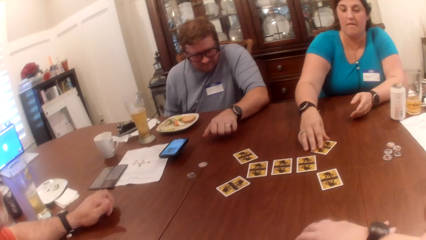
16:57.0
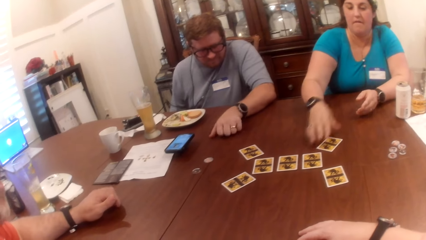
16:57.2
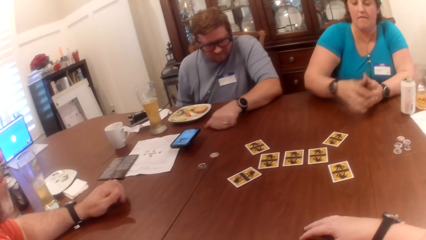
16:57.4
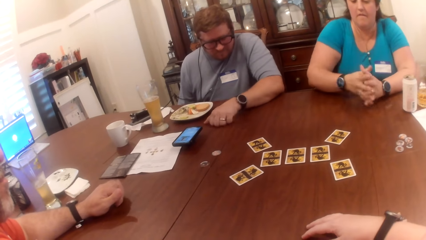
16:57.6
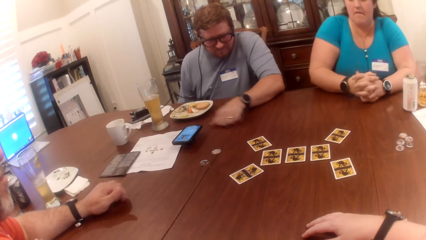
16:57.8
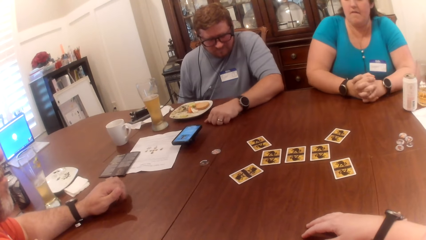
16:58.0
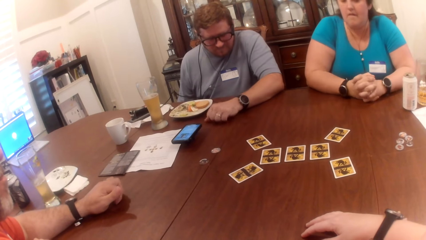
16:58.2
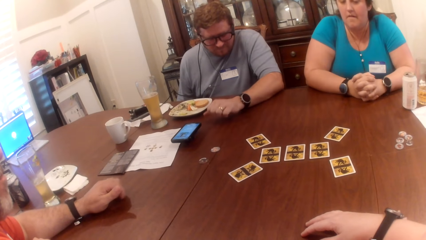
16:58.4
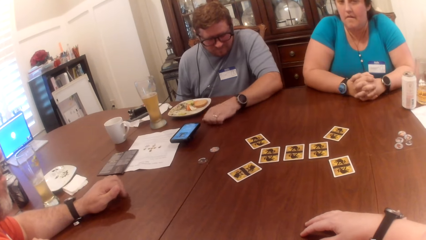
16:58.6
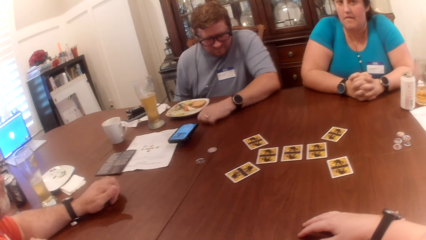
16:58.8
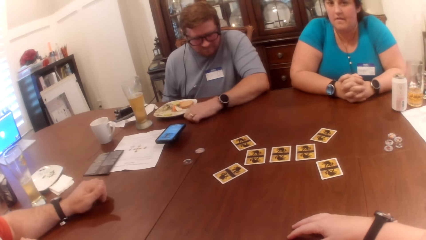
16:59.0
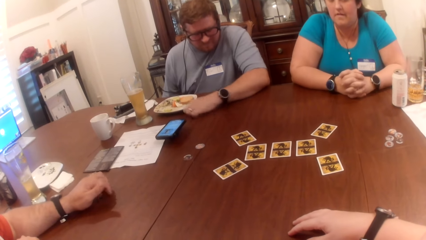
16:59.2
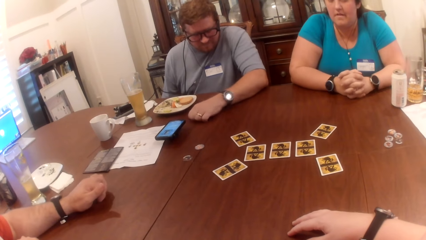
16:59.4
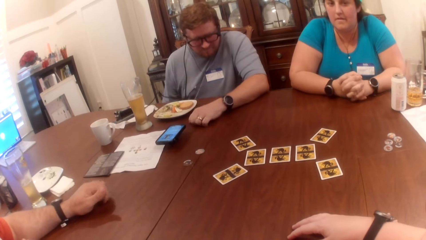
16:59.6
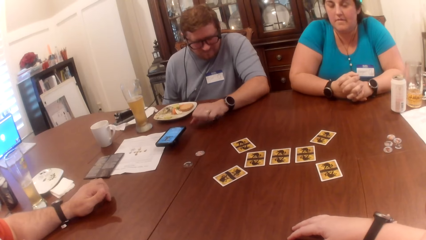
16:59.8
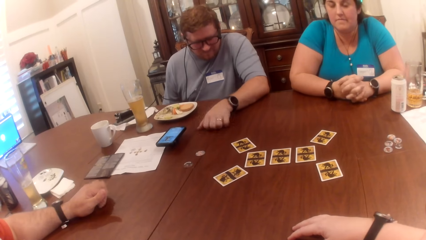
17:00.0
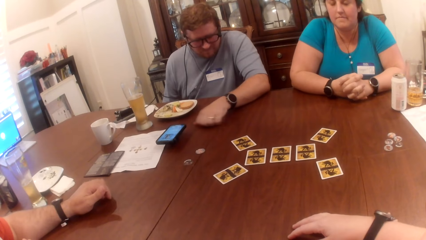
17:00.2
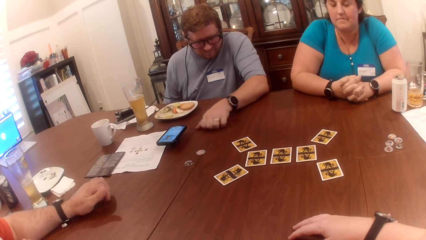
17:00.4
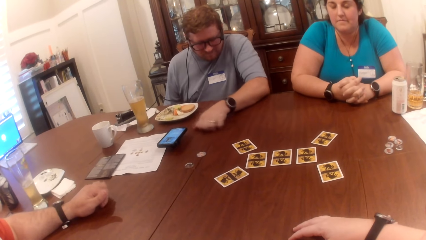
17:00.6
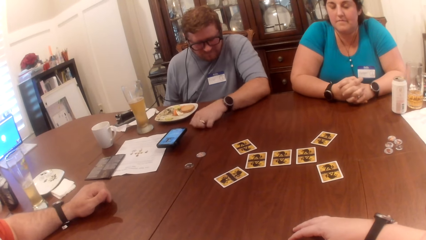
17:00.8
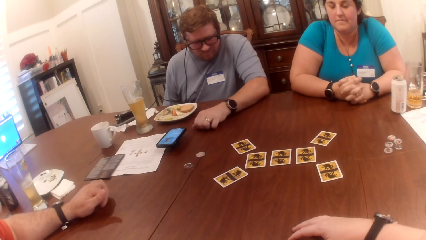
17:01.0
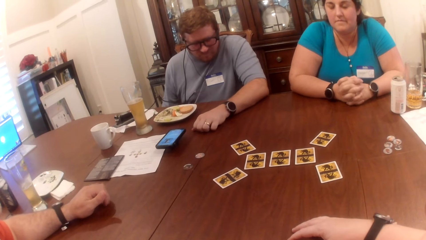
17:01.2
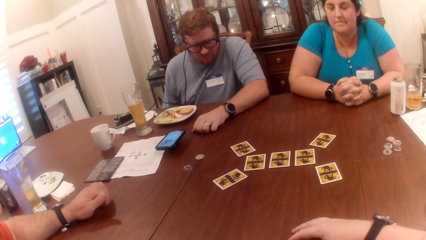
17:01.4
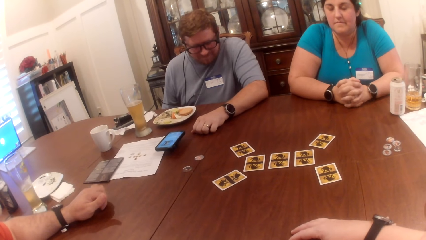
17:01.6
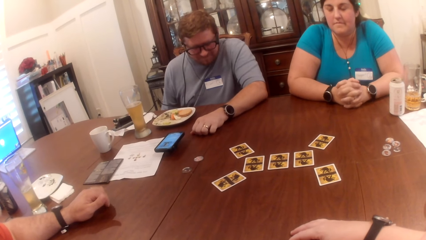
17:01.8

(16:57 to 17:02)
A woman puts a card on the table.

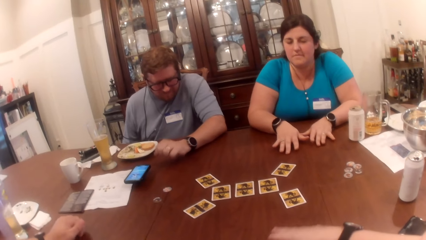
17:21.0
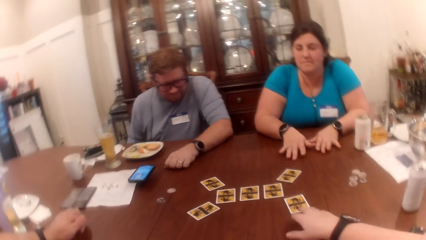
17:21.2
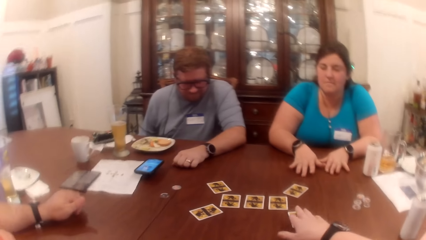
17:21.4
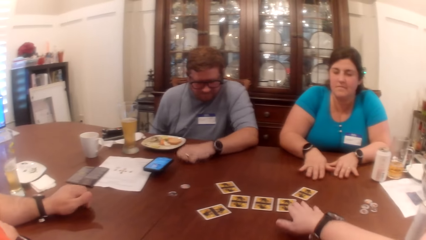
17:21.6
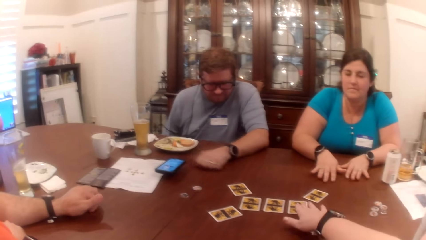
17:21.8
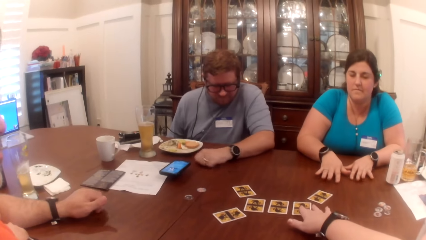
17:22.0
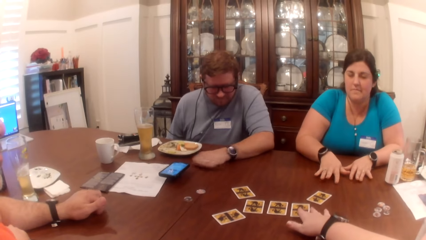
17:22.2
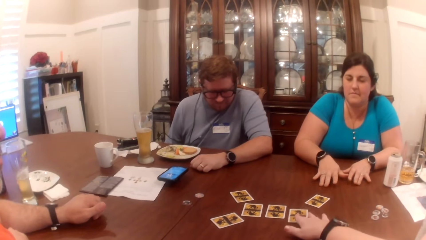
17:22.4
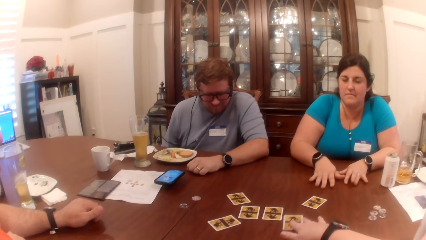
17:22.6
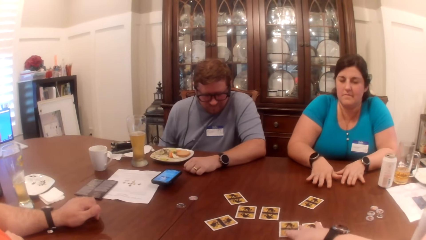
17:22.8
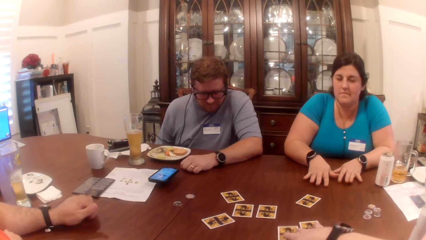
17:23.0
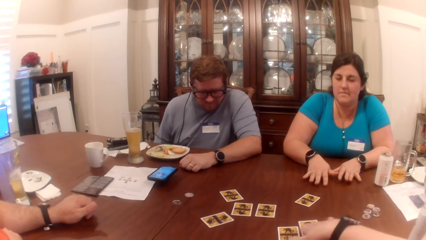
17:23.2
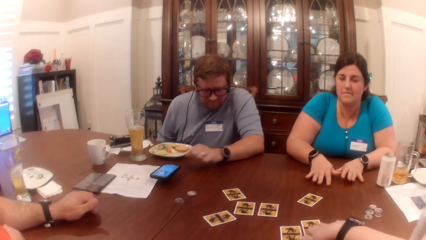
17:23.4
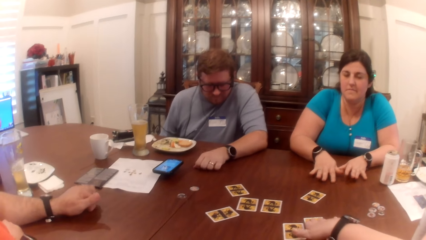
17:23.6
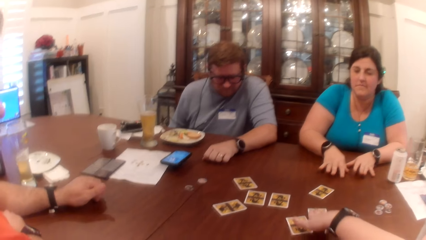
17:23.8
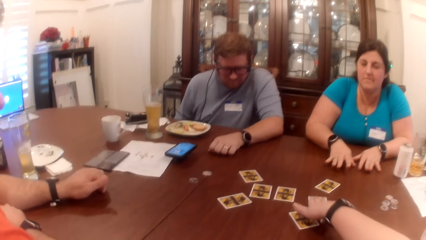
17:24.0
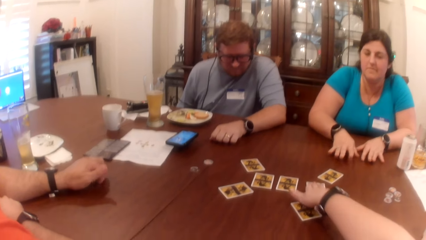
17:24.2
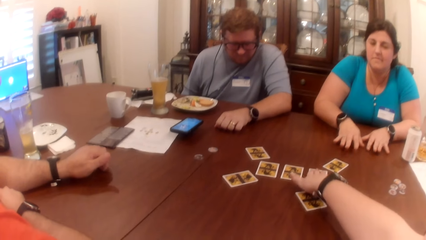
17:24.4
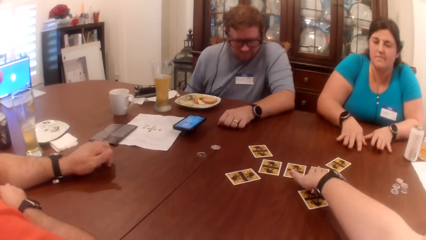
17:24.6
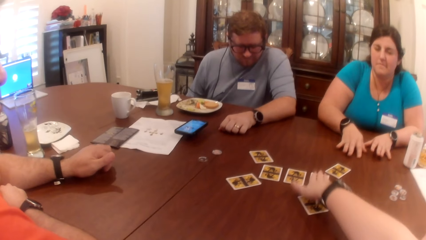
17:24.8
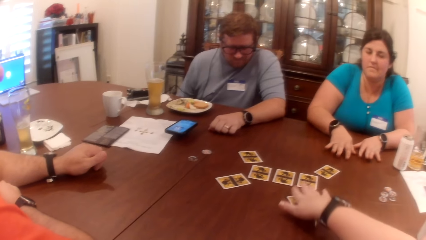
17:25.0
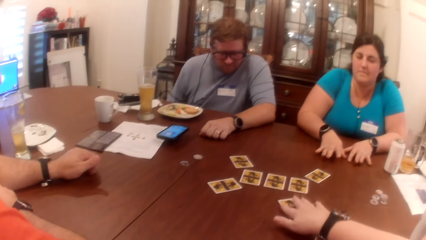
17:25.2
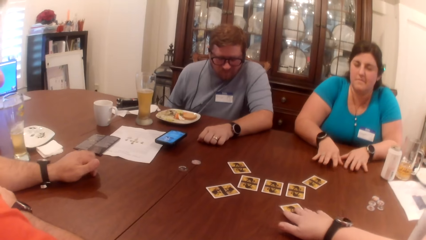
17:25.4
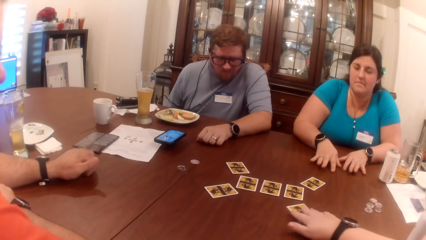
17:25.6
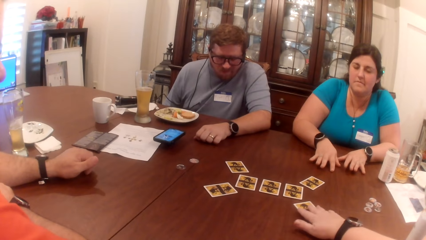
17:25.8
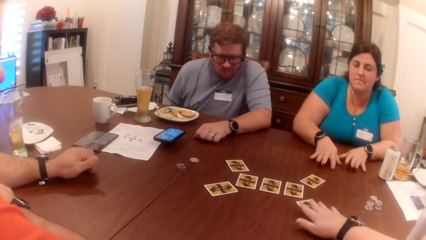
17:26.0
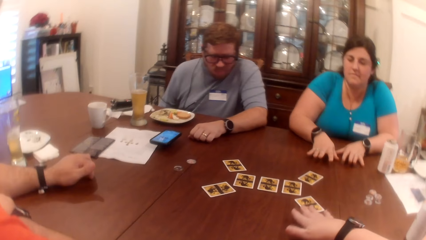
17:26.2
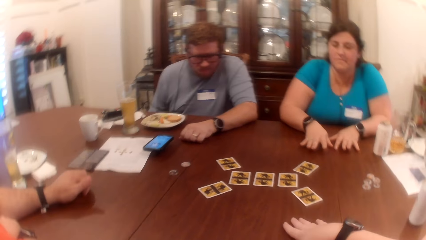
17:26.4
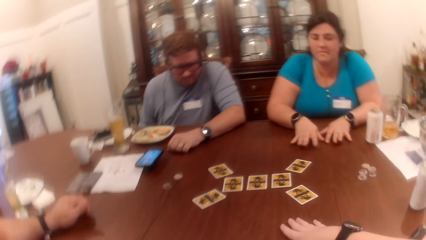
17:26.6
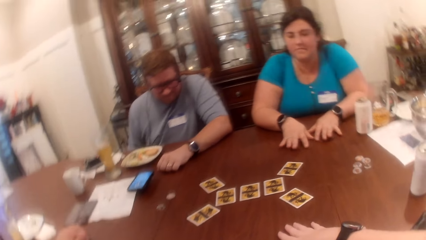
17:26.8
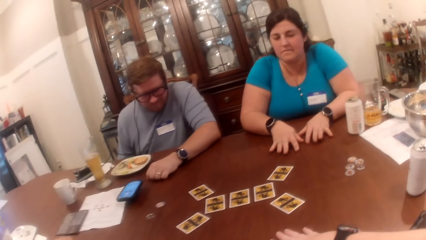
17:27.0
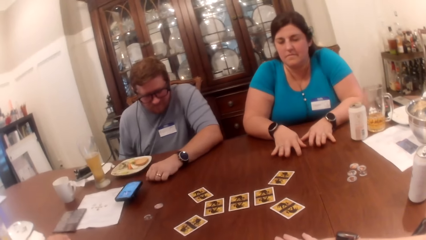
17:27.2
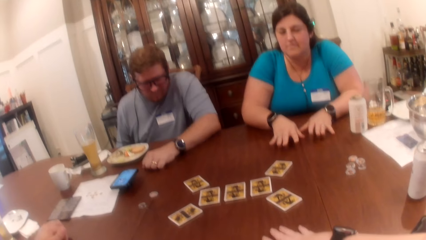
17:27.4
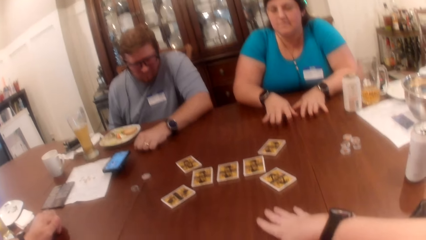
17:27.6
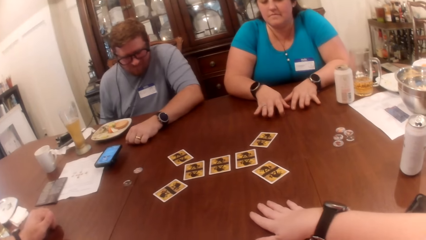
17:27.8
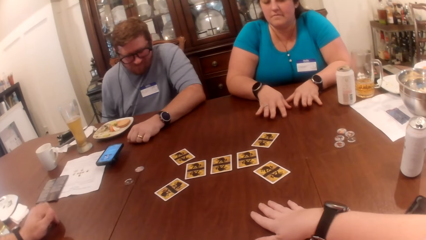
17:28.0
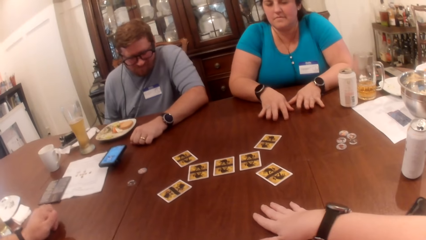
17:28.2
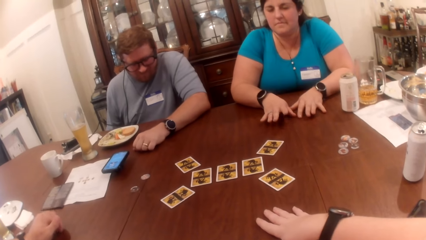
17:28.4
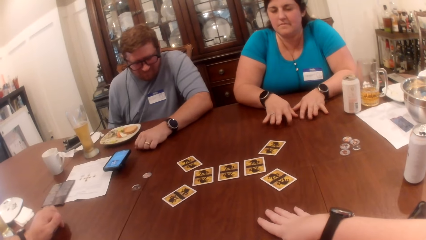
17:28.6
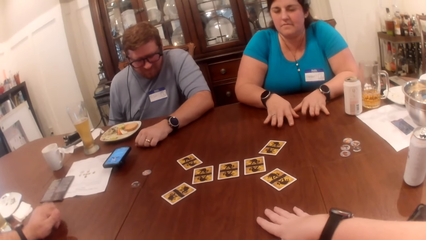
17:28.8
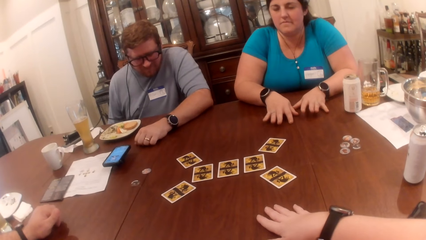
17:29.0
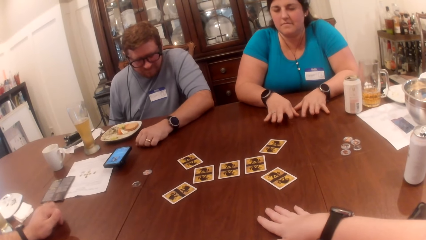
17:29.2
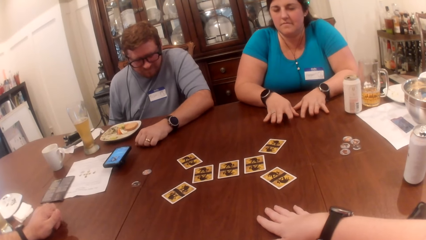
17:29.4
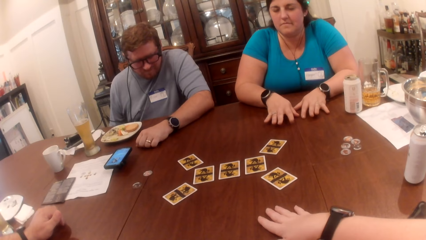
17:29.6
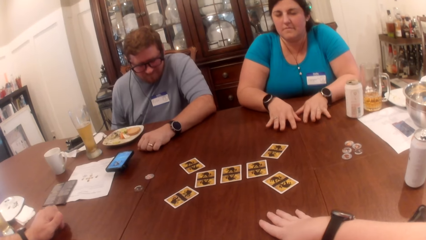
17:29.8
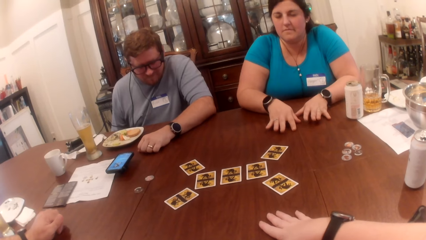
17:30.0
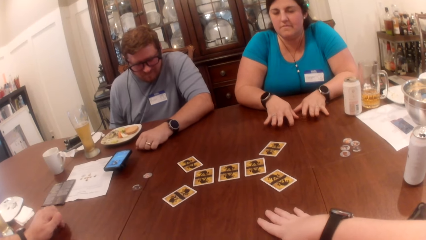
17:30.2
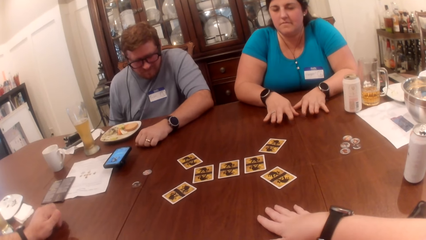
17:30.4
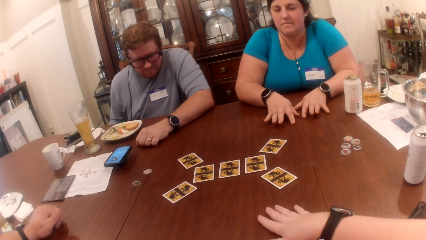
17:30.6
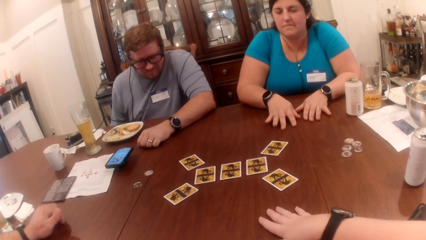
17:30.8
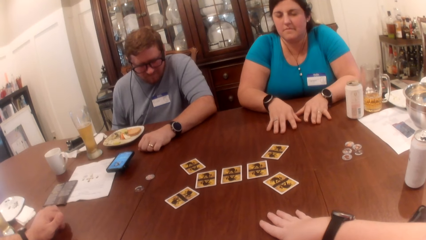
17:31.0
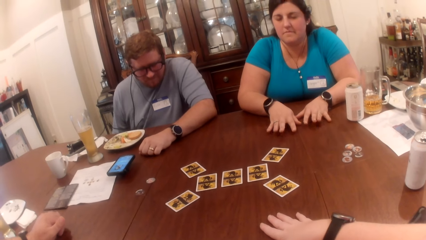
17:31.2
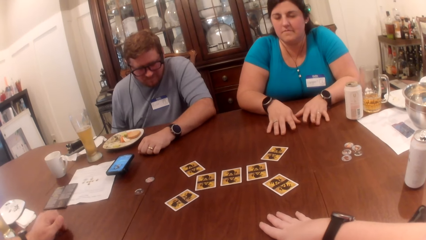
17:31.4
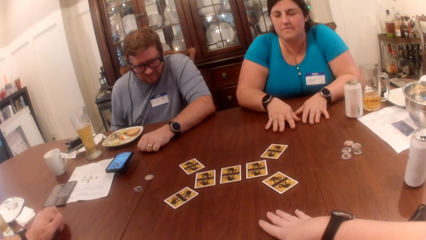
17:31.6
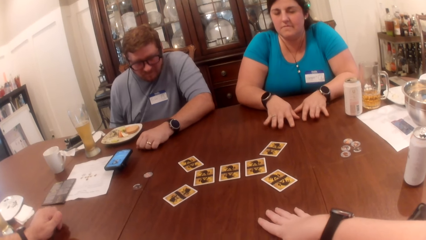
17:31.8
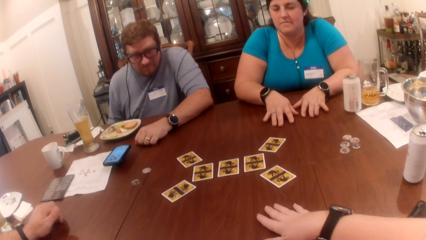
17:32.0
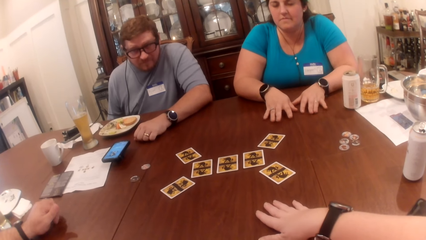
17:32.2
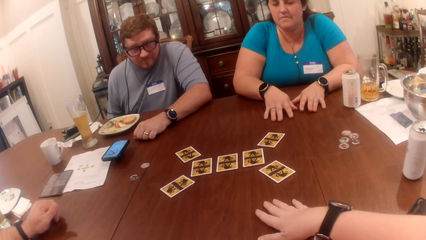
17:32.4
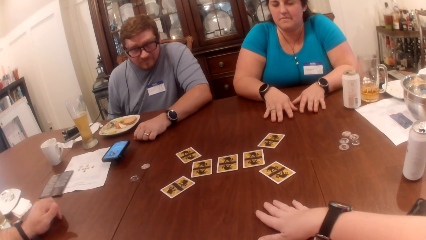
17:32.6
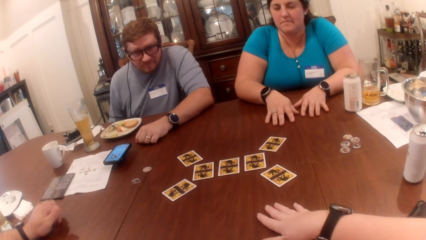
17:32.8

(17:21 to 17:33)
The camera wearer moves the card on the table with her right hand repeatedly.
